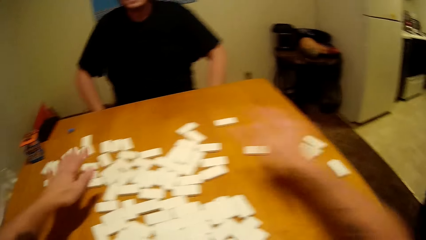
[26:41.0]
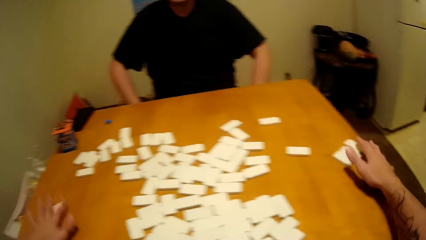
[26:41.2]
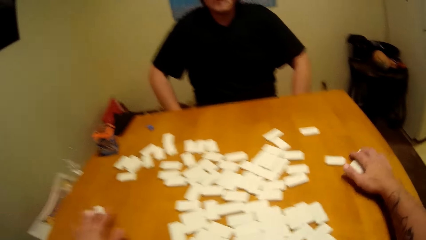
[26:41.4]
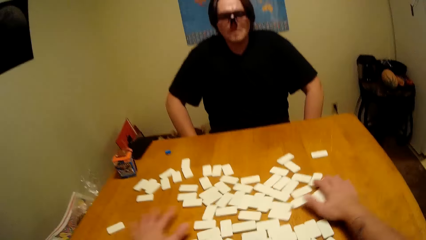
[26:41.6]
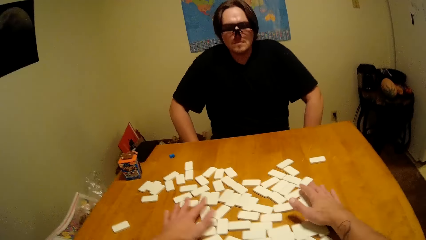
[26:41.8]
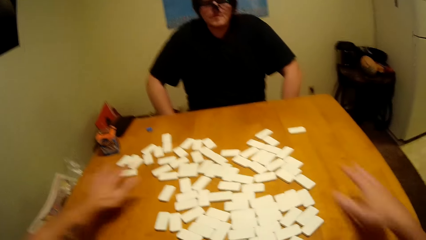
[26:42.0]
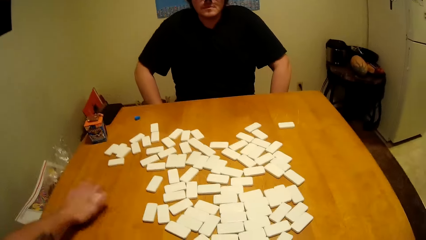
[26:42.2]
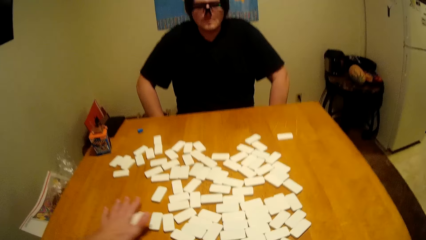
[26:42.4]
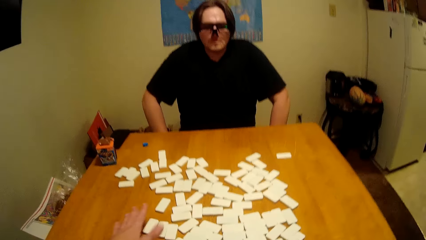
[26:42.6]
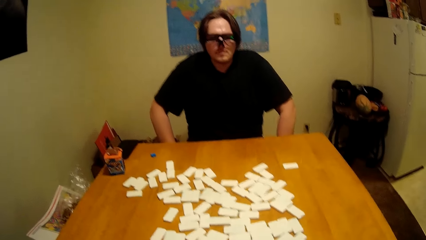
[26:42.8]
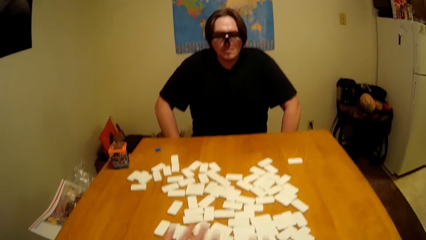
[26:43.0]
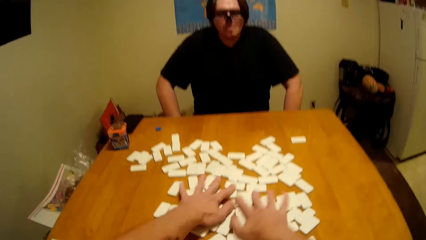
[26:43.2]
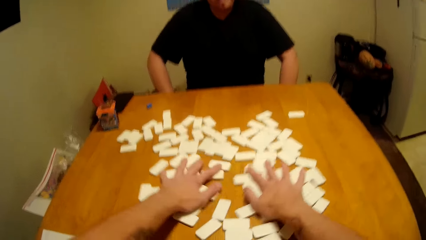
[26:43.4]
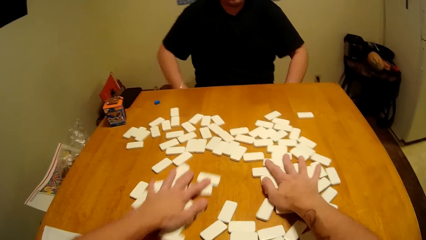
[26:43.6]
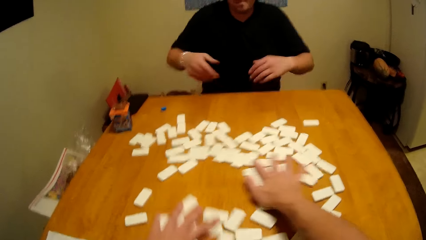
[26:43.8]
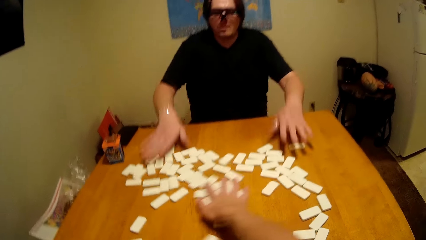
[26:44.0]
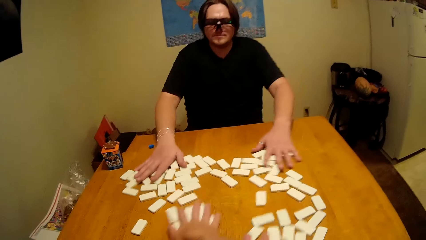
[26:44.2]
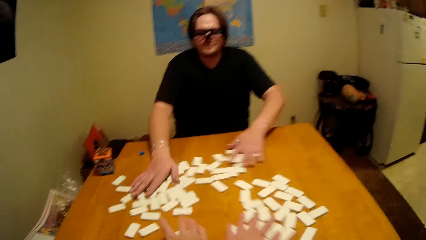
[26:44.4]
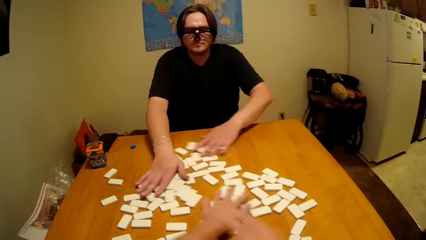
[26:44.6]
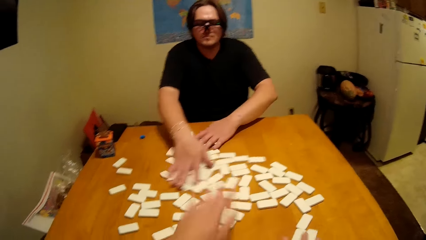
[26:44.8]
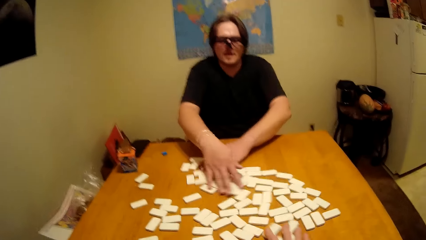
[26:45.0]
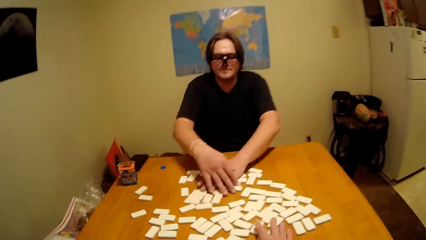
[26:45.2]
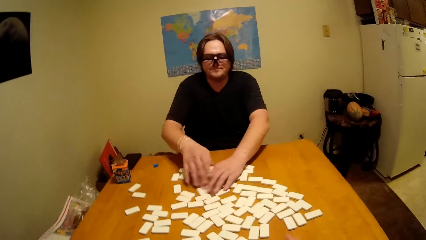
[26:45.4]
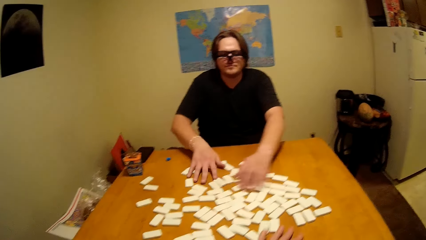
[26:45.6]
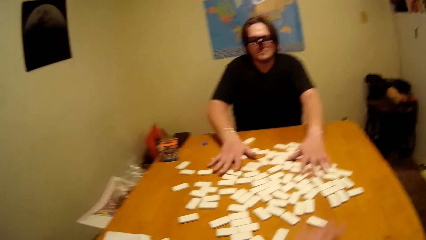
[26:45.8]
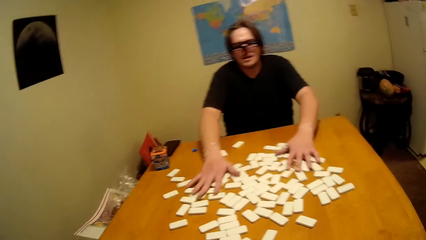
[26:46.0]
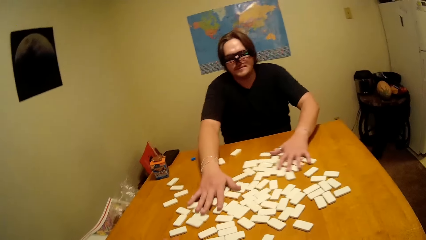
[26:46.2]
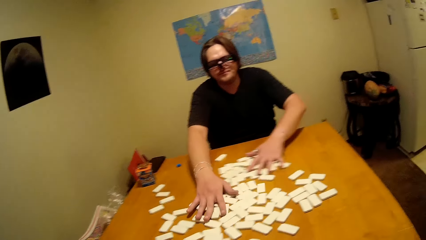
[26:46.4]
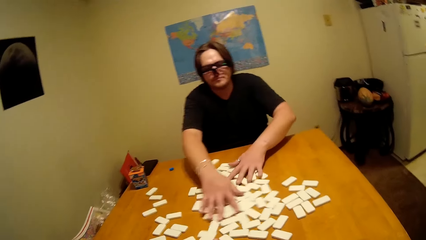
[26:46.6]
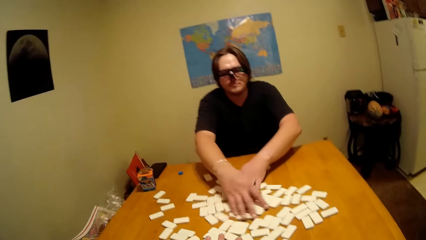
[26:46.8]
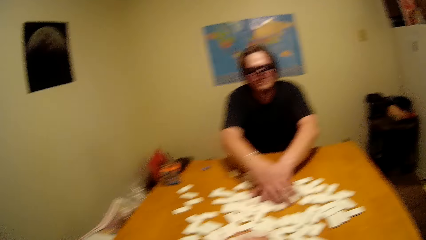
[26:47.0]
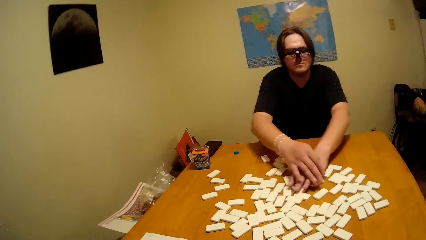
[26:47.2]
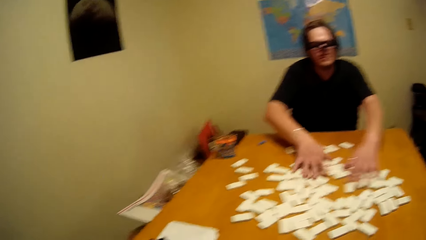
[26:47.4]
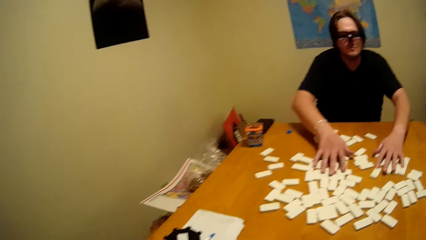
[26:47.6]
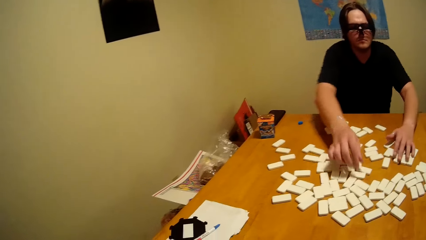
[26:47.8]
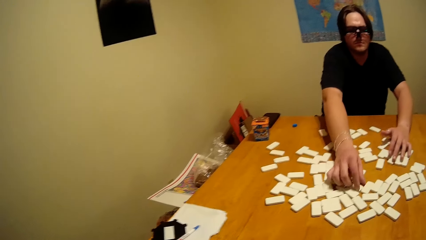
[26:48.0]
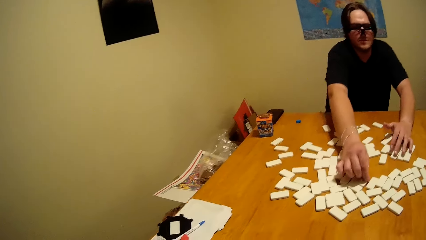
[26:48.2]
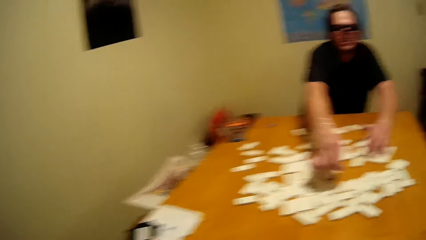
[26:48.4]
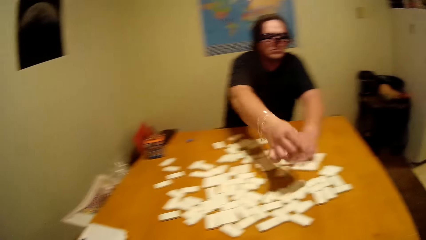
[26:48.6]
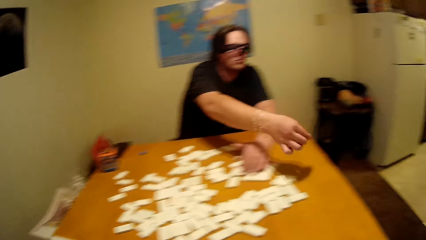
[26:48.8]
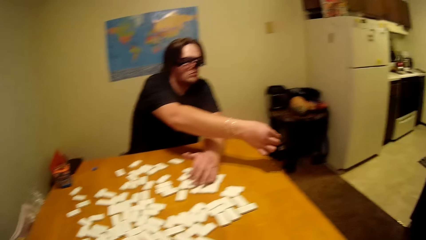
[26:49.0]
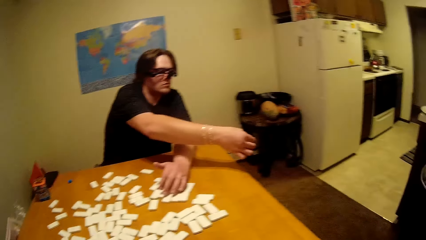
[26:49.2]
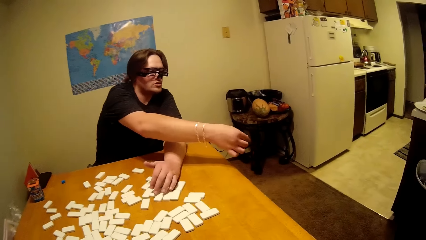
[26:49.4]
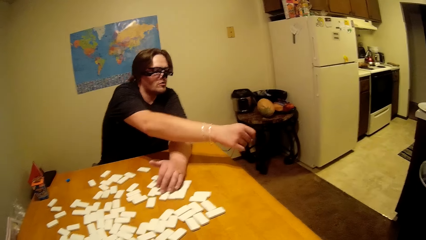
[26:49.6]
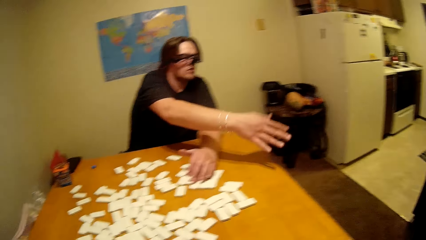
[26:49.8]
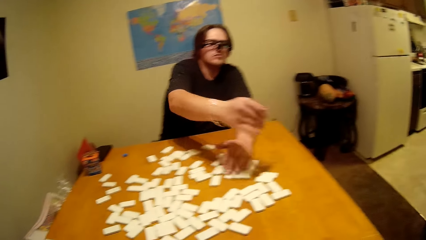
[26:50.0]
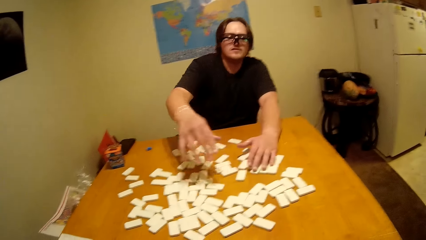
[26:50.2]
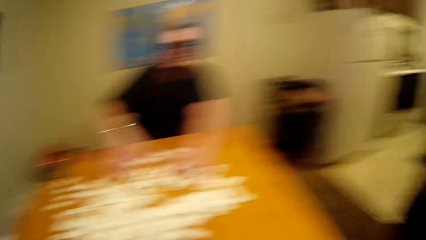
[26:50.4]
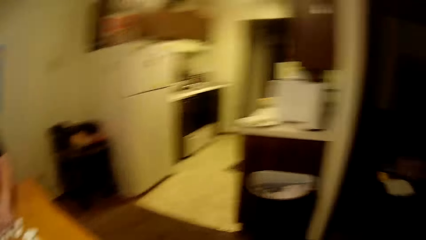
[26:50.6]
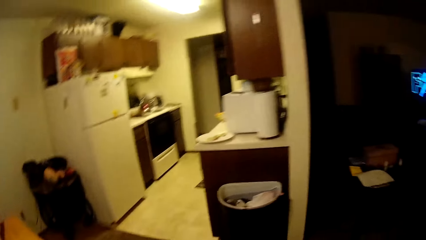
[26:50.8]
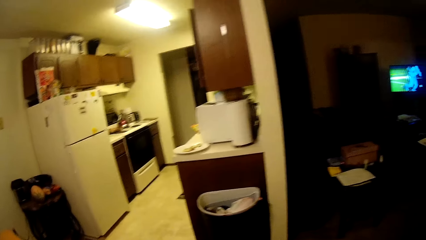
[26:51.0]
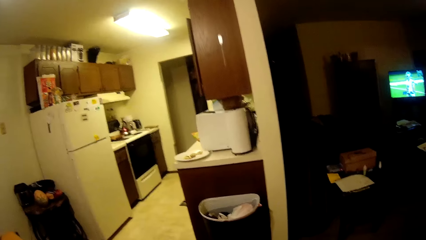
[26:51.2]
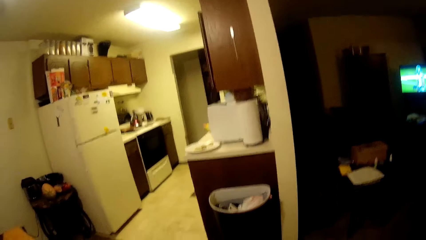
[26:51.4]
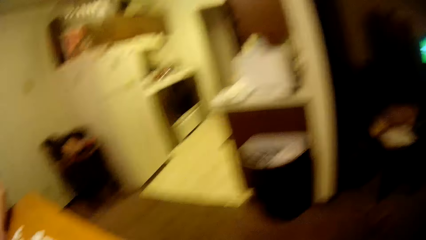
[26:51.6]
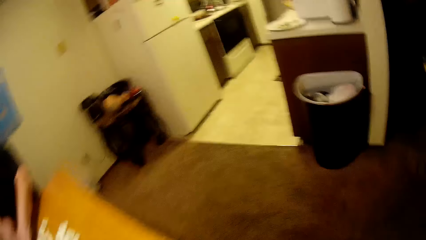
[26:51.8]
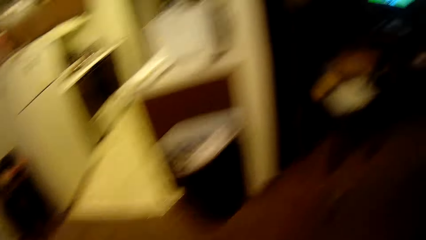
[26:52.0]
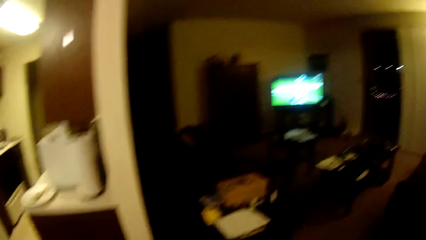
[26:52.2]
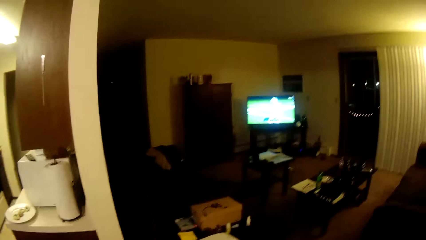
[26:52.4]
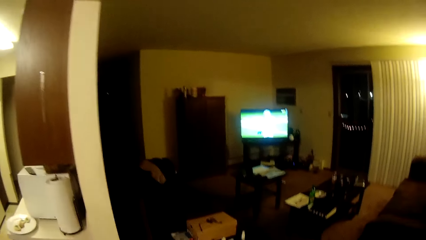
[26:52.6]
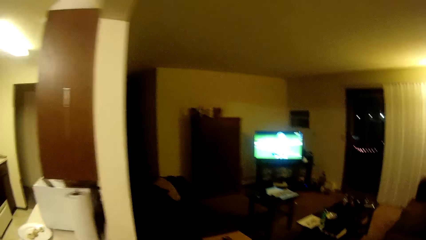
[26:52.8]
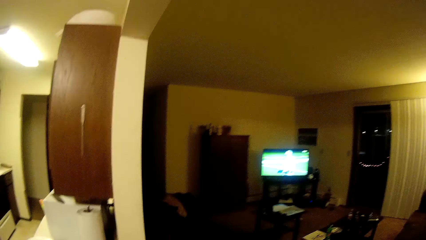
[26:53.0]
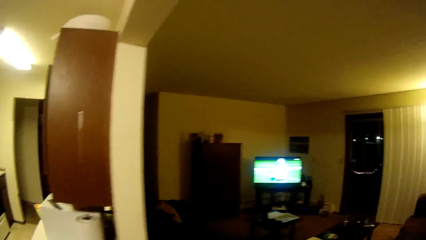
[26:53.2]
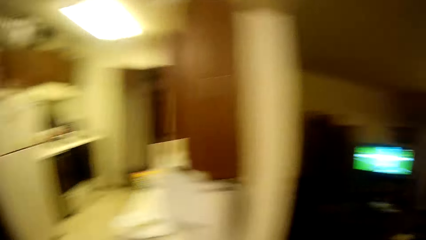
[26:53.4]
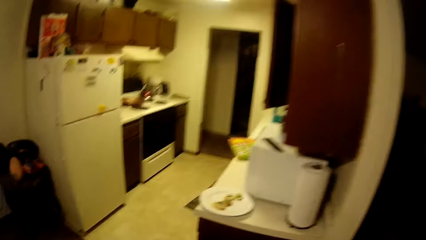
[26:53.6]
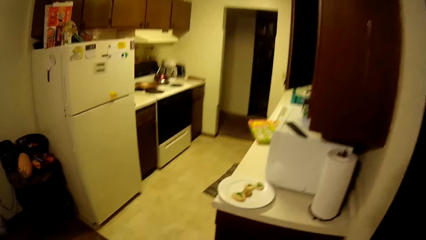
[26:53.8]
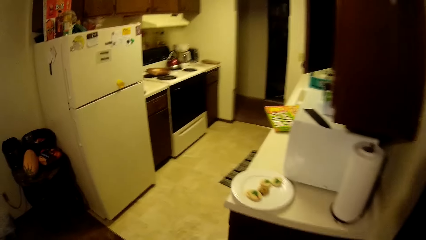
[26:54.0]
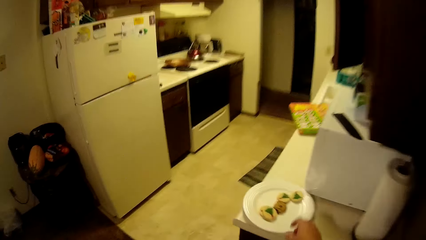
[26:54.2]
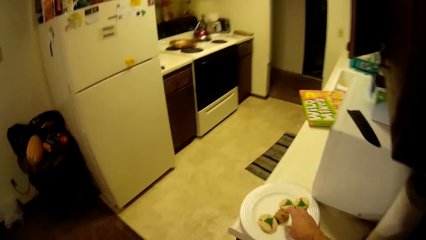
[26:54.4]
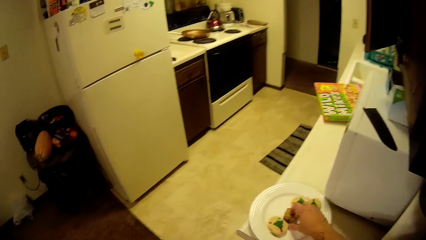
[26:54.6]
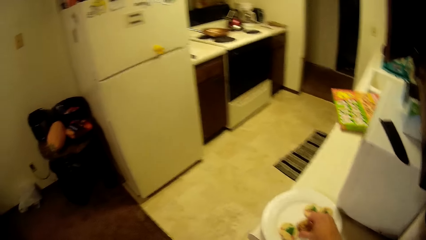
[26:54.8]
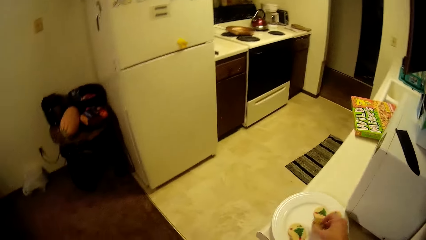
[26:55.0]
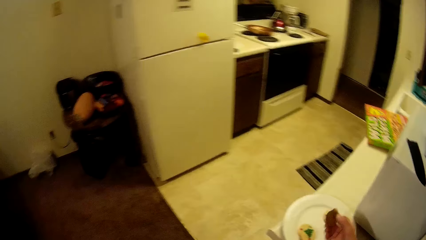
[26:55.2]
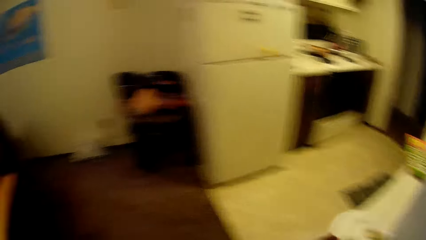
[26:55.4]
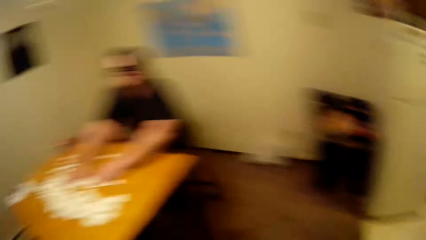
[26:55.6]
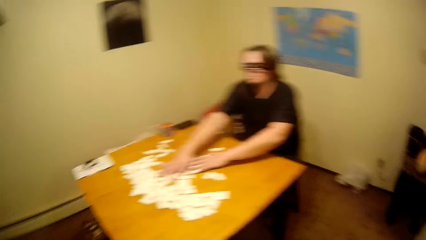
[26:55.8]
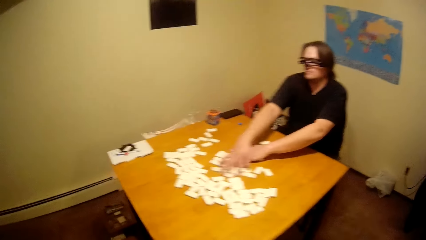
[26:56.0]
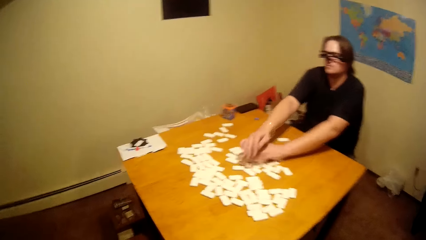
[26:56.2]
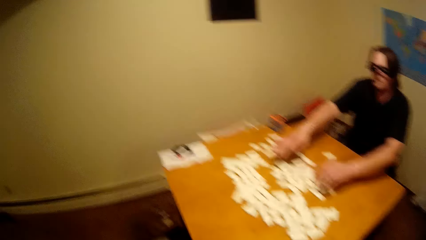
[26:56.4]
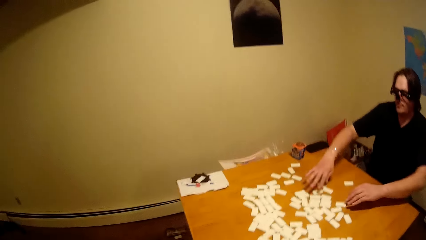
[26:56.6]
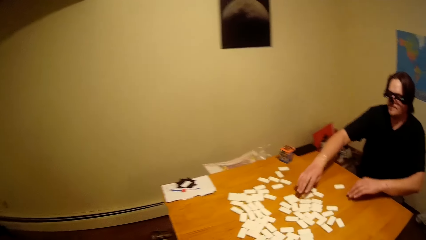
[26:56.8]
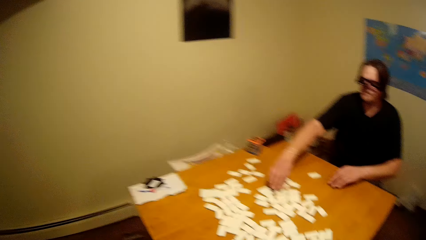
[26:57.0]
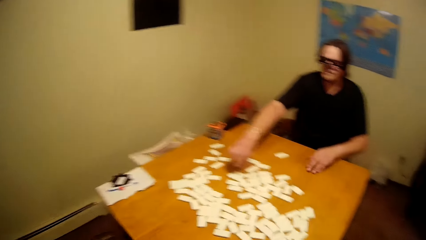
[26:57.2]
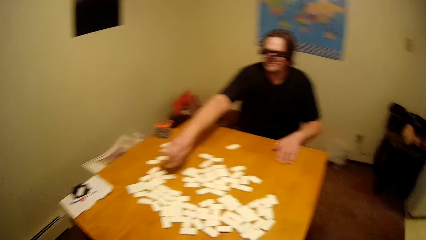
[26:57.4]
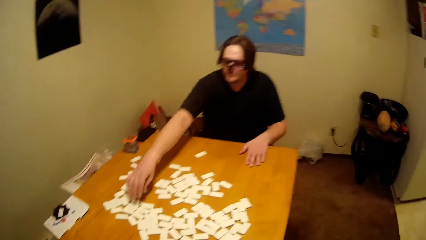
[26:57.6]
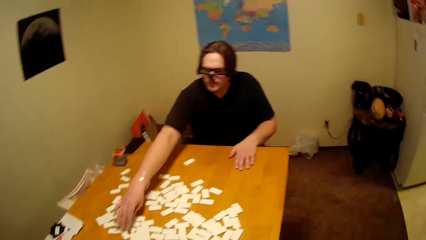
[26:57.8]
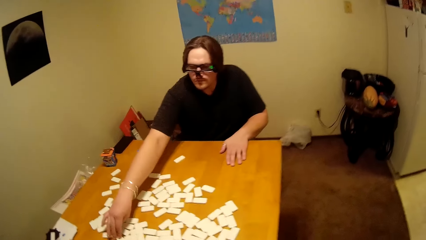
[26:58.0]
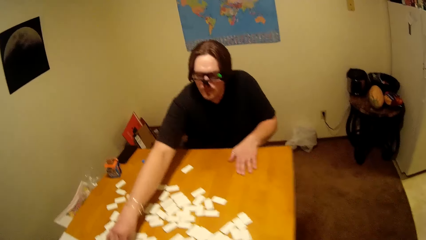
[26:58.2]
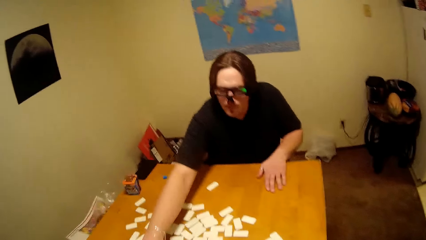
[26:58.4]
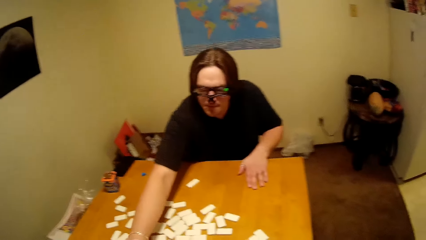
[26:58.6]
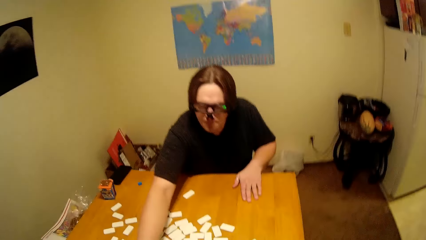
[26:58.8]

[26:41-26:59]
A man shuffles the dominoes or blocks. The man picks something and throws something down. The camera wearer looks at the television. They pick a cookie from the plate. The man shuffles the blocks.
